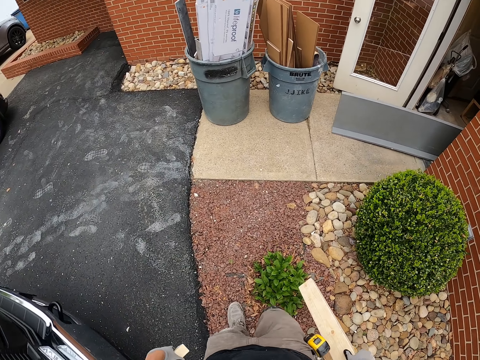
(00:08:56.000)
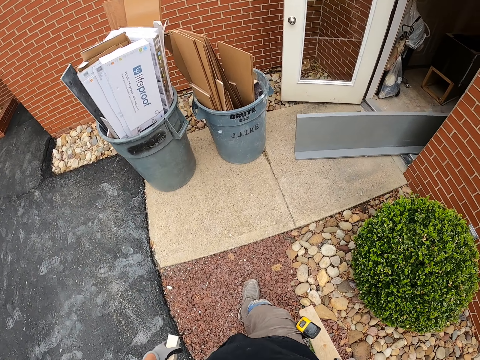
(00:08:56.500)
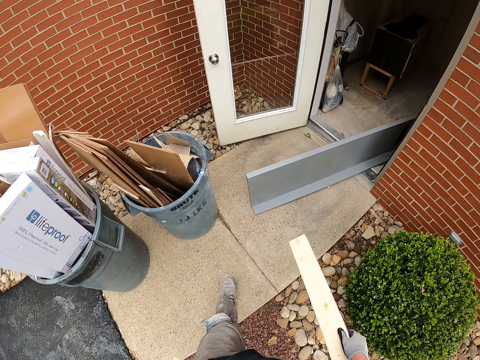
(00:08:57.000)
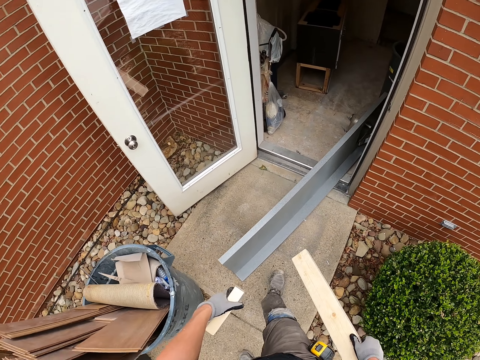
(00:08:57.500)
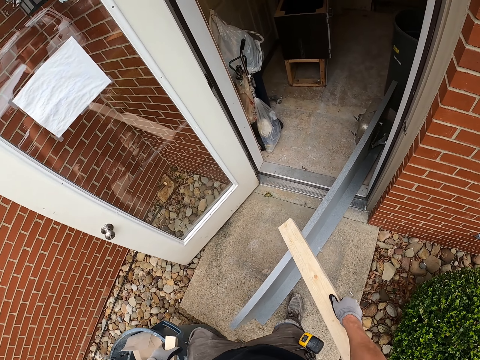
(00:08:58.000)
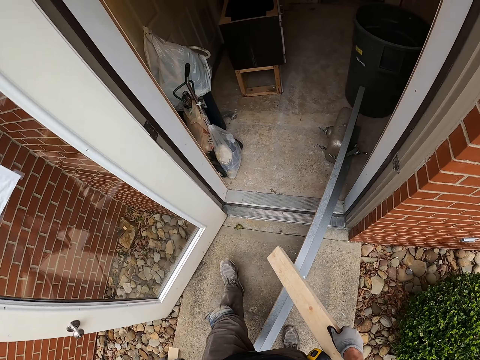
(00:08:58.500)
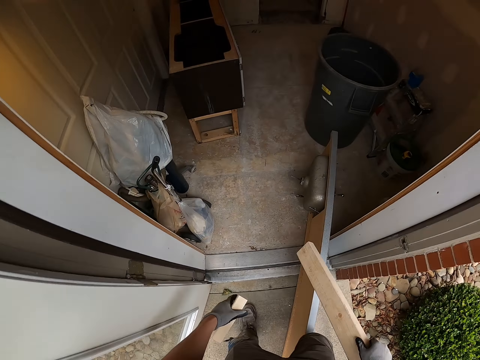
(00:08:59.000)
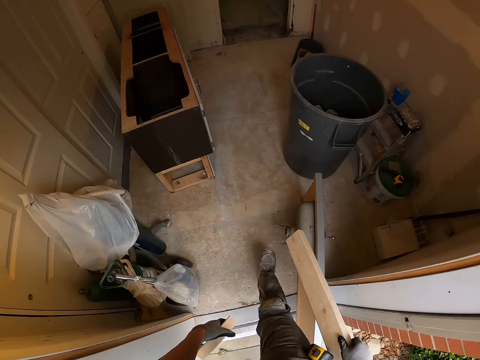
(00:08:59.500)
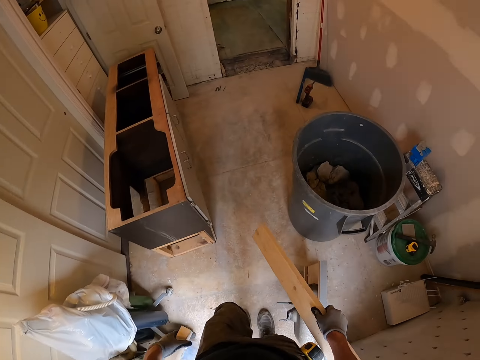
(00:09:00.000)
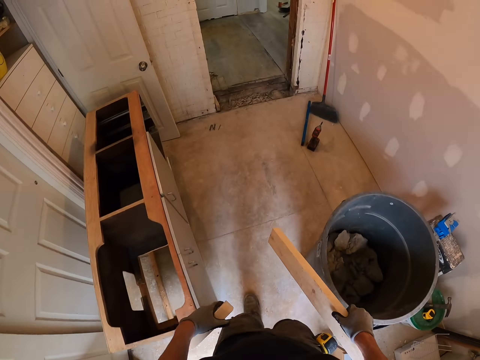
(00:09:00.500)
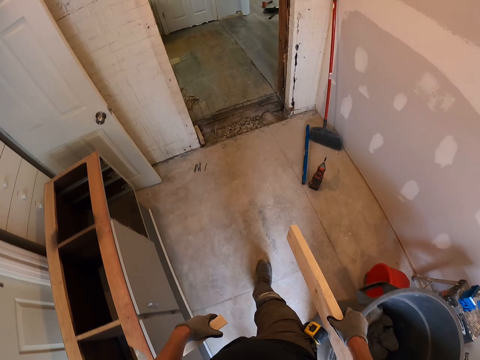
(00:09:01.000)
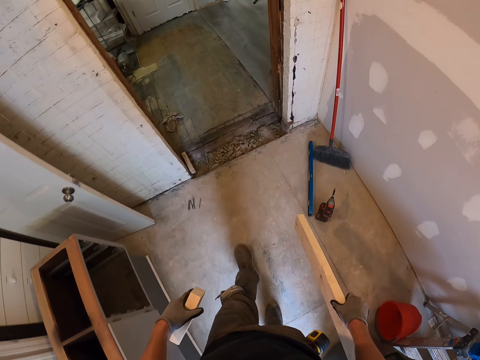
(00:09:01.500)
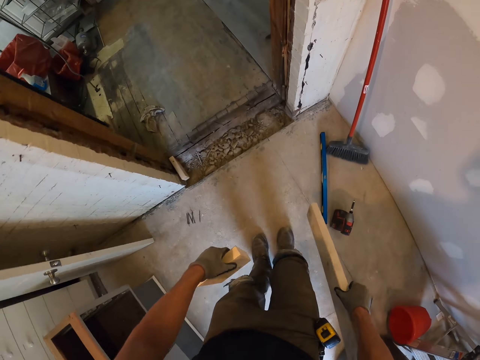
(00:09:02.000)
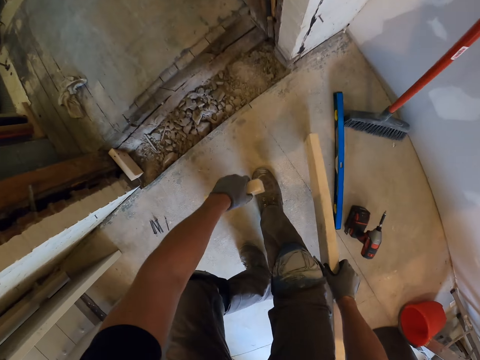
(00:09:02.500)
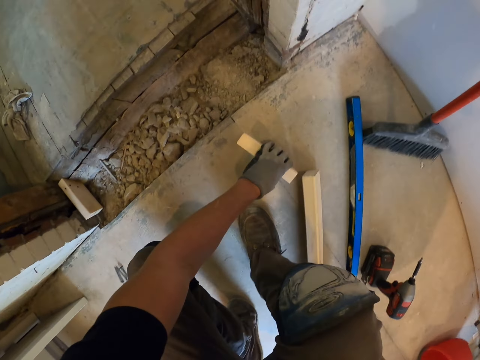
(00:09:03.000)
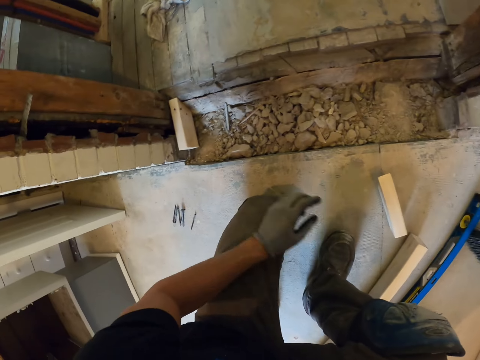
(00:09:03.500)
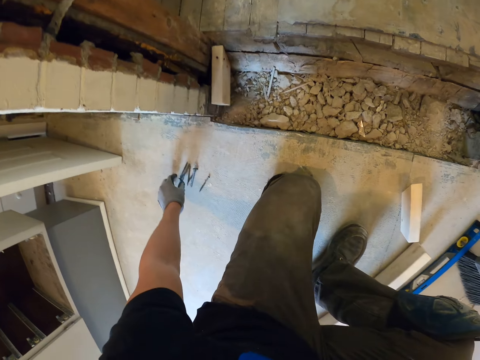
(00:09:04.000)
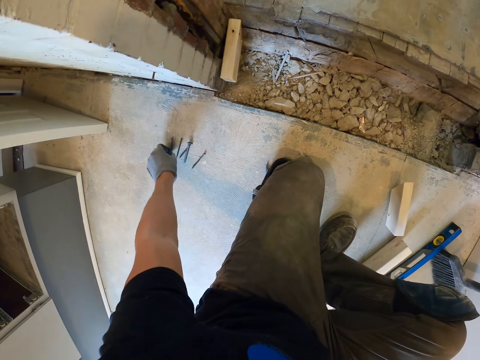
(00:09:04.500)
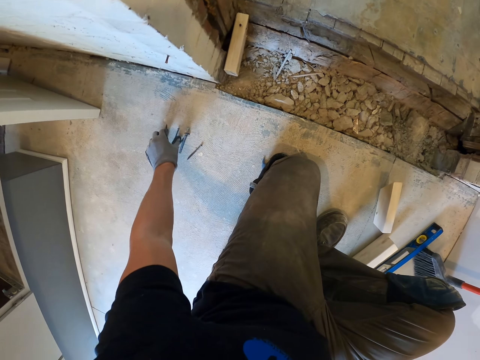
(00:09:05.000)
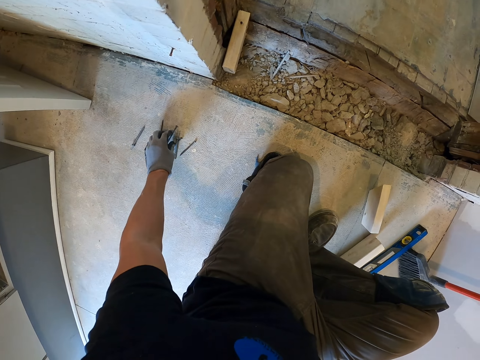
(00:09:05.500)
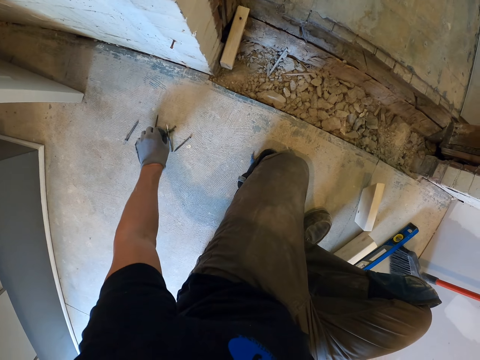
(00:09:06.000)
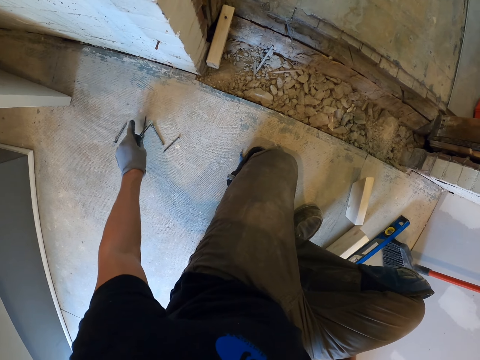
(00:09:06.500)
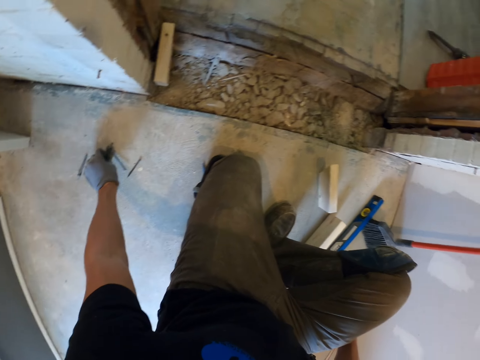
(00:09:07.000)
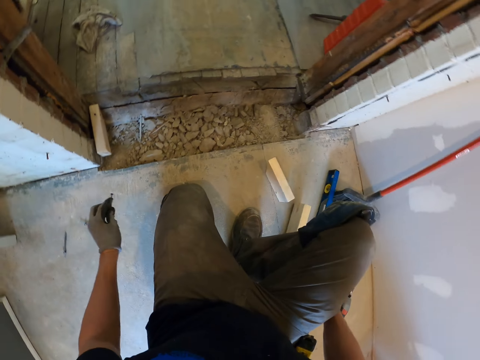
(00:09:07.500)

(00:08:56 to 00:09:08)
The camera wearer enters a room. They stop. They squat on the floor. They put pieces of timber on the floor. They pick a screw from the floor. They separate screws.

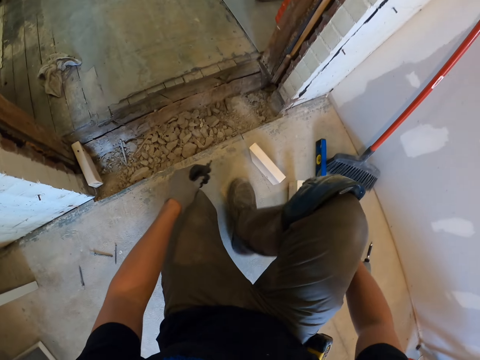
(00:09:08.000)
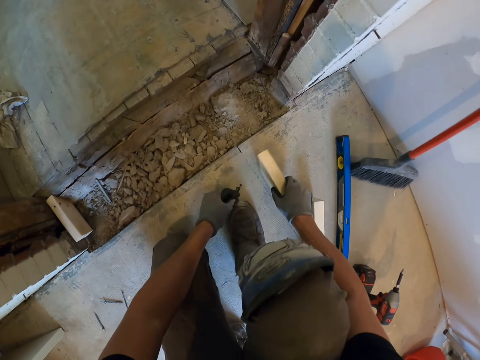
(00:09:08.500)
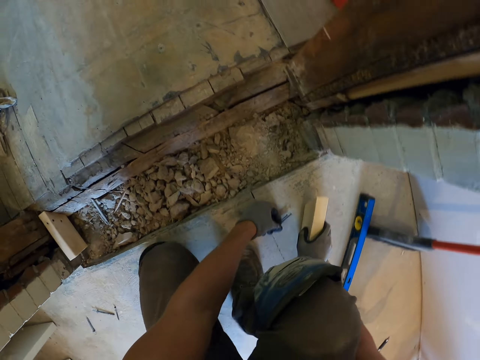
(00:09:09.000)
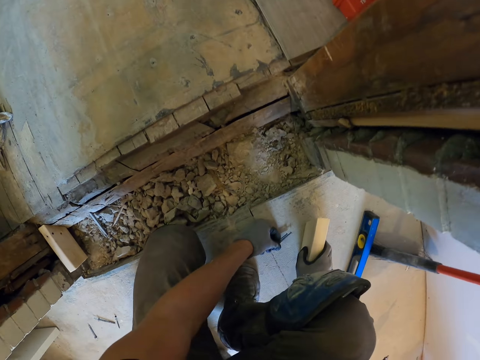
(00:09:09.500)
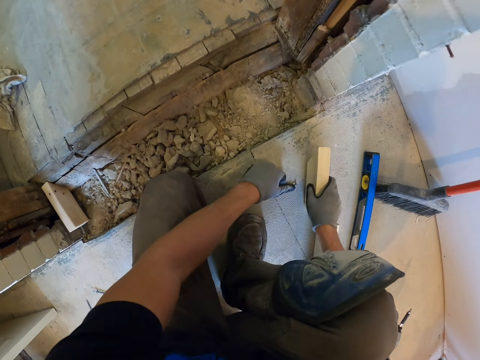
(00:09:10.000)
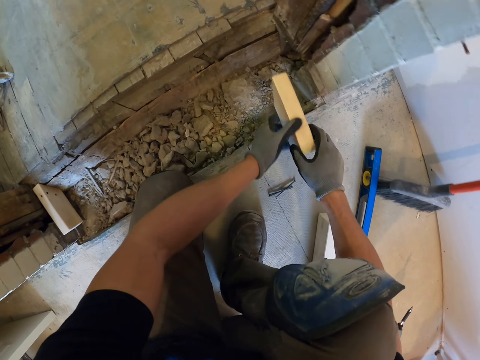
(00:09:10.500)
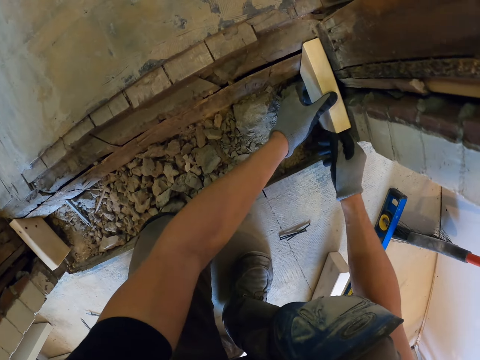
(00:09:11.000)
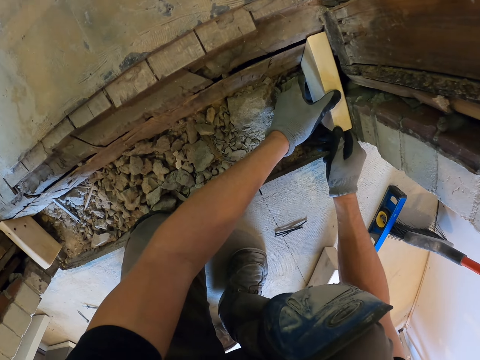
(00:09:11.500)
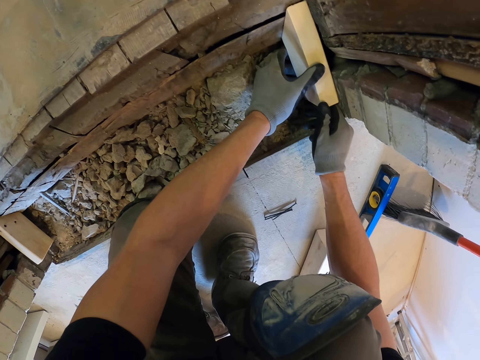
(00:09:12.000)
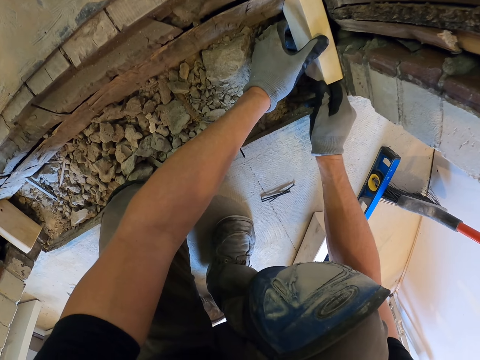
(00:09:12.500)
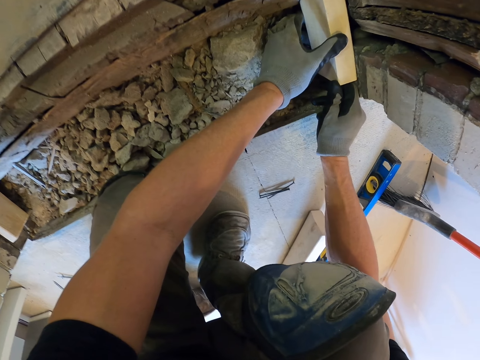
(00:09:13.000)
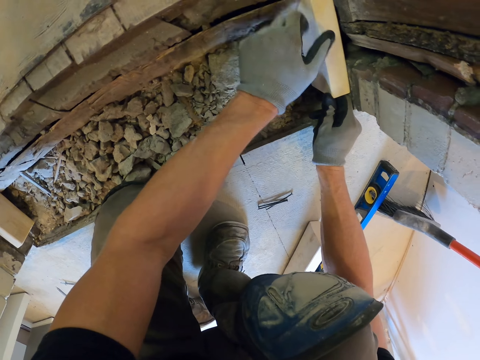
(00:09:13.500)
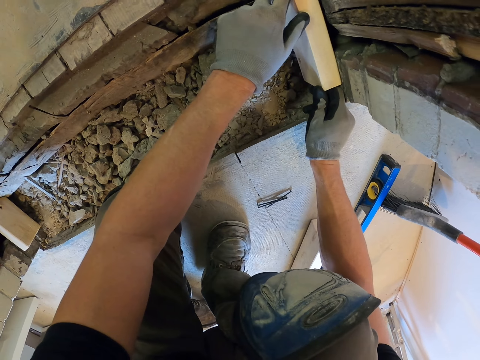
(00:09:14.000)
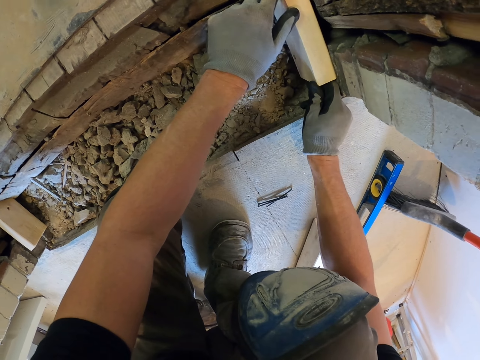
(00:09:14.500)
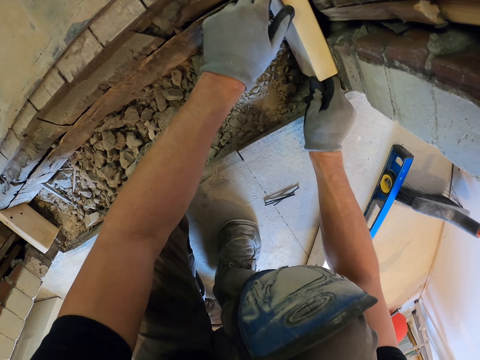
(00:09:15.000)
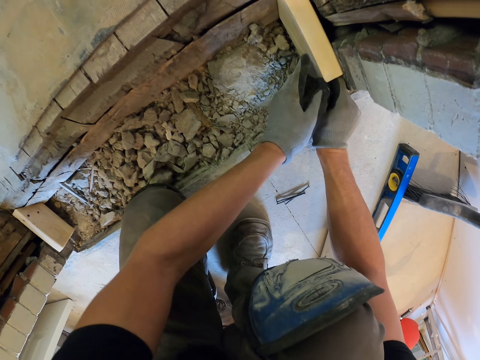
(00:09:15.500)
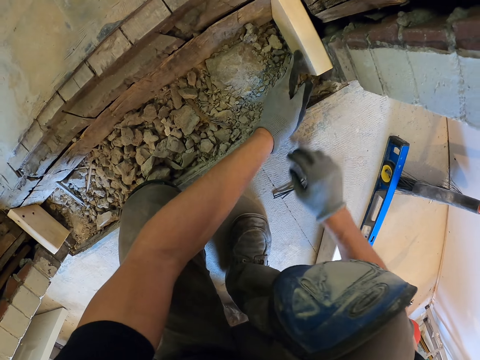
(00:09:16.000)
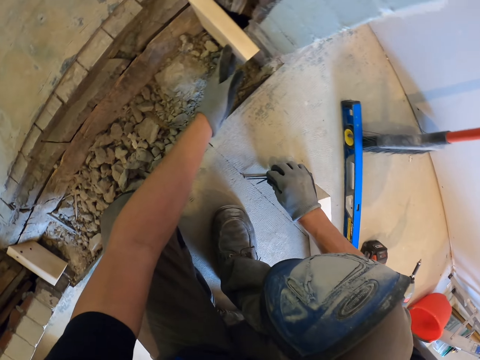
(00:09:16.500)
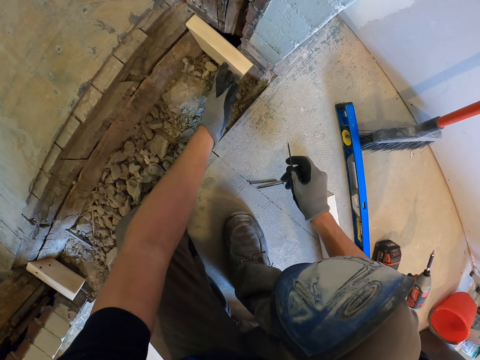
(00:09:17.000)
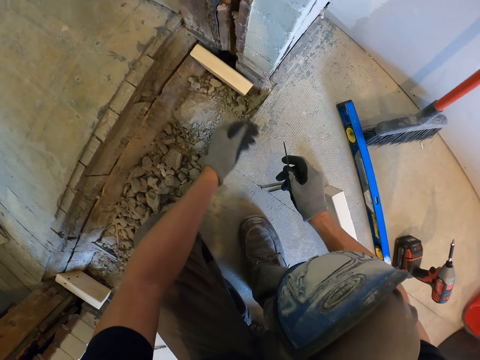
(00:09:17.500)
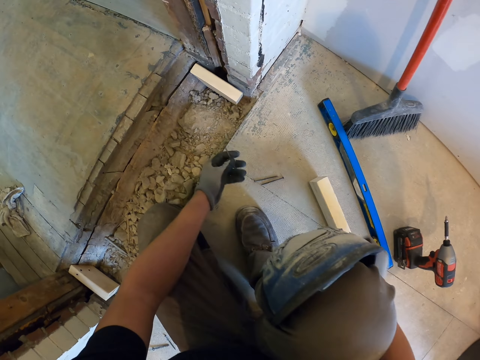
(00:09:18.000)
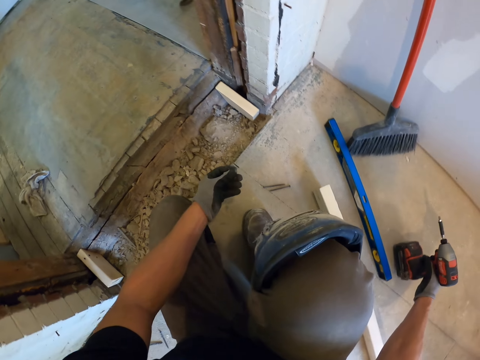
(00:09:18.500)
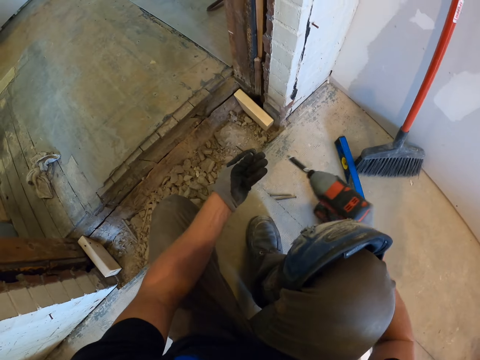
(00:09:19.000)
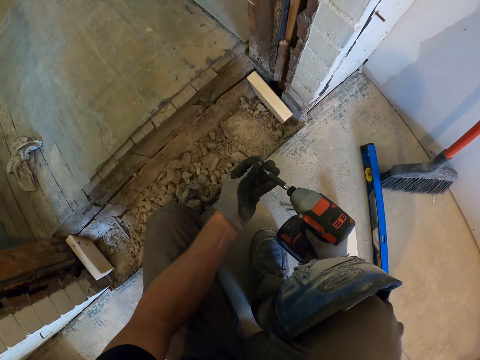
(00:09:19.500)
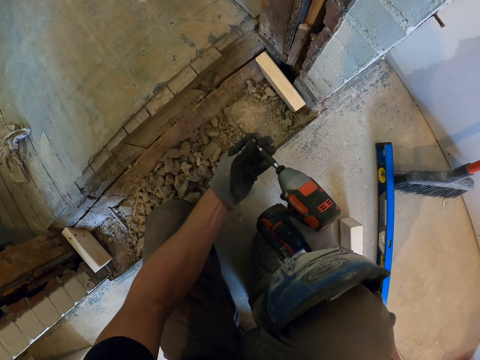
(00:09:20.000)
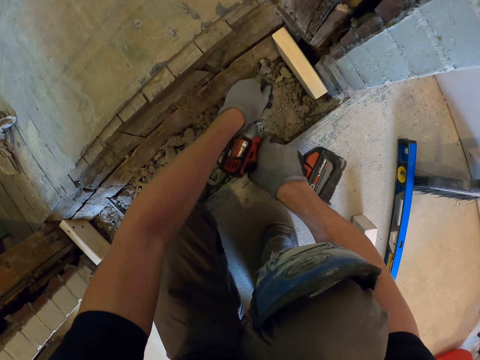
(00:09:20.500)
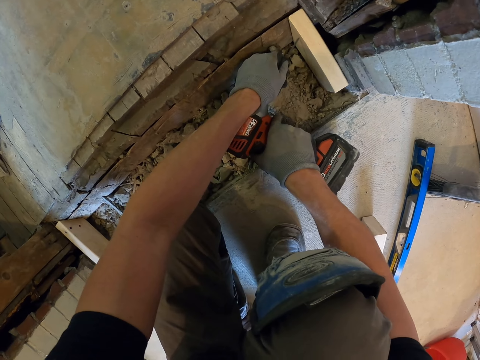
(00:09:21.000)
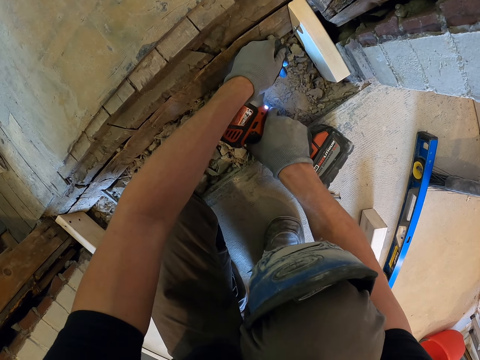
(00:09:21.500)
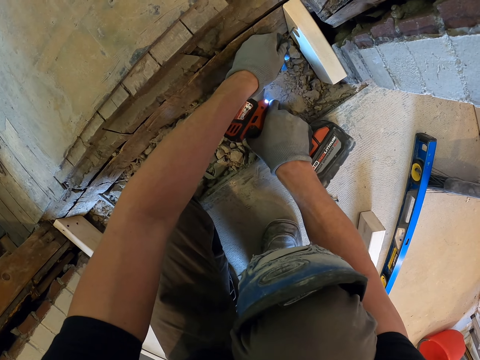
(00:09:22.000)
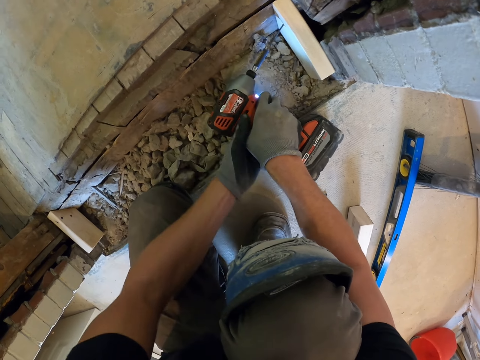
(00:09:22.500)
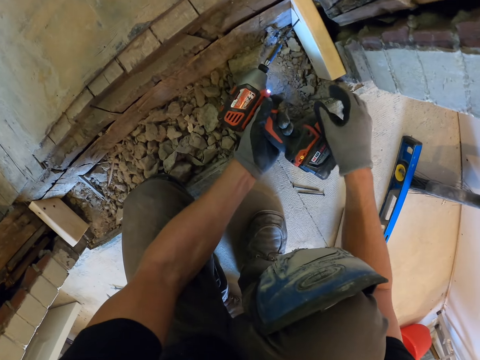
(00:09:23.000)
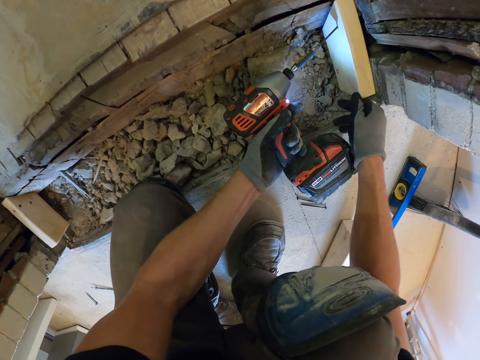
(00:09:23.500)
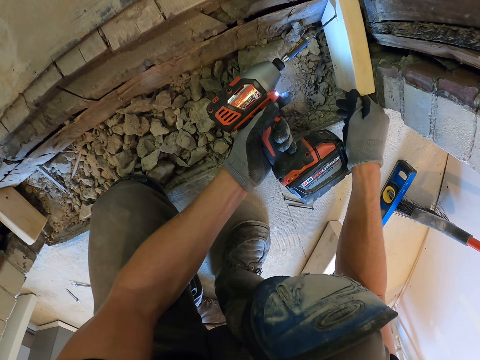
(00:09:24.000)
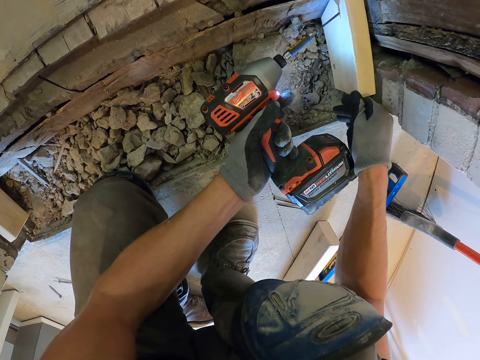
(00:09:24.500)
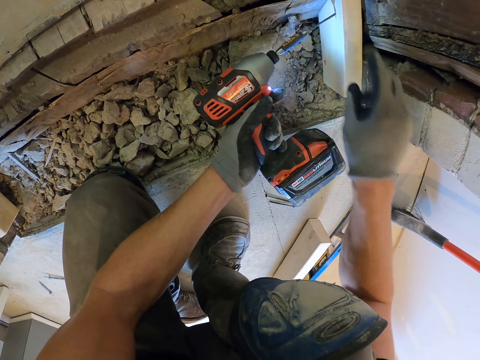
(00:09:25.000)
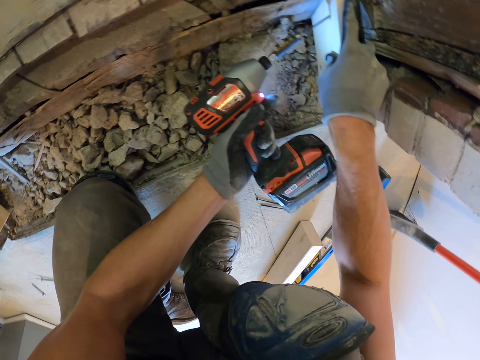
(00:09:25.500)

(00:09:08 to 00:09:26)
The camera wearer moves his leg forward. He moves a piece of timber on the floor. He picks wood from the floor. He puts down screws and adjusts his body position. He picks a piece of timber. He puts the wood on the floor. He fixes a piece of timber on the wall frame. He adjusts the wood on the floor. He tries to fit the wood. He picks a screw. He picks the hand drill or electric drill. He puts the screw on the hand drill. He drives the screw driver in the wood using the hand drill.
